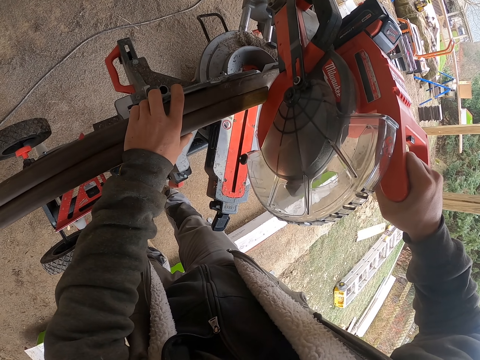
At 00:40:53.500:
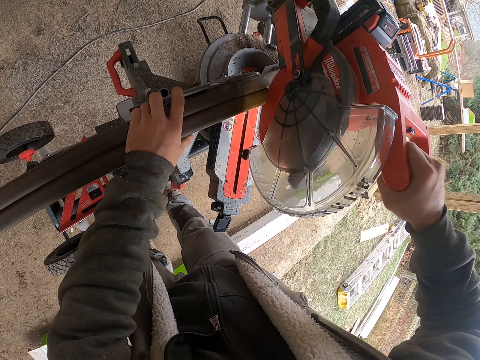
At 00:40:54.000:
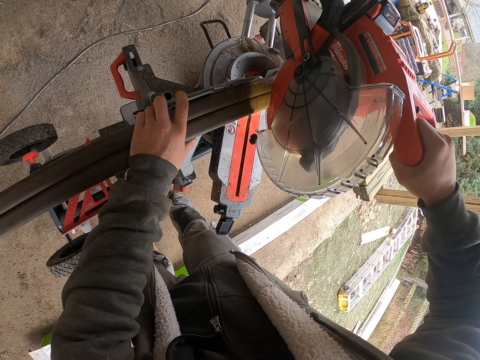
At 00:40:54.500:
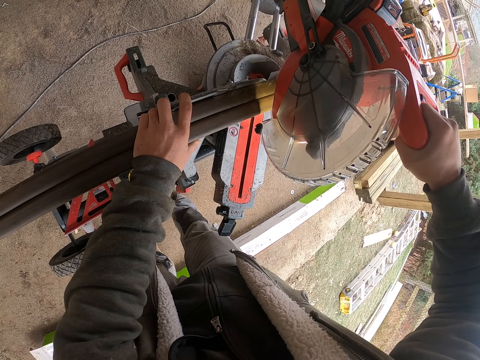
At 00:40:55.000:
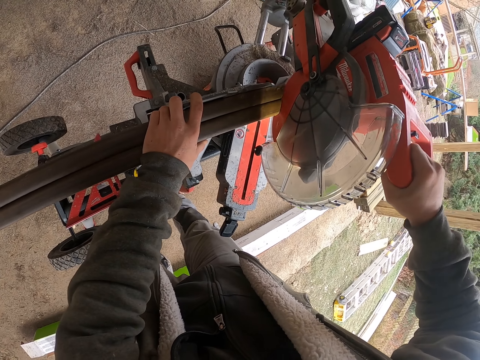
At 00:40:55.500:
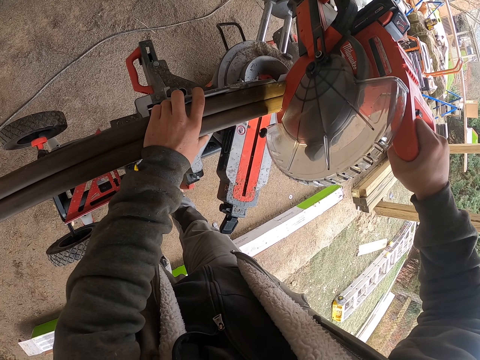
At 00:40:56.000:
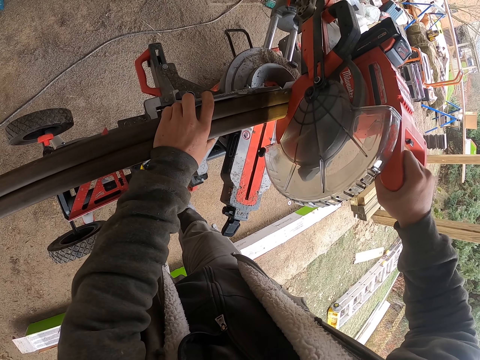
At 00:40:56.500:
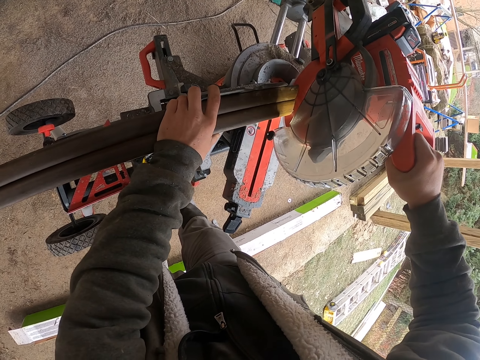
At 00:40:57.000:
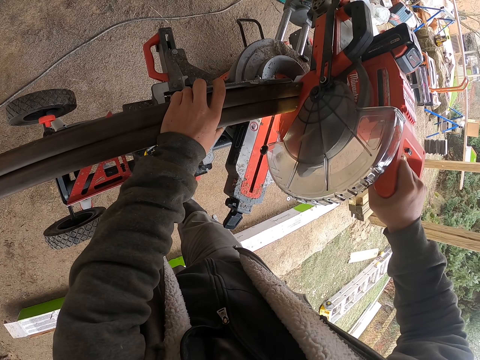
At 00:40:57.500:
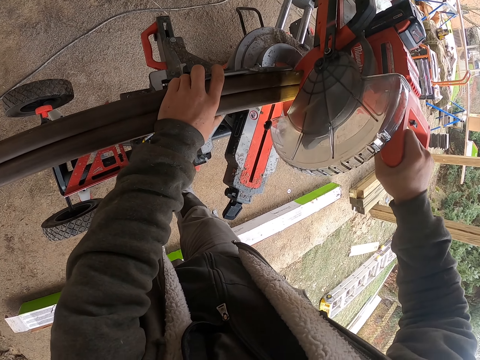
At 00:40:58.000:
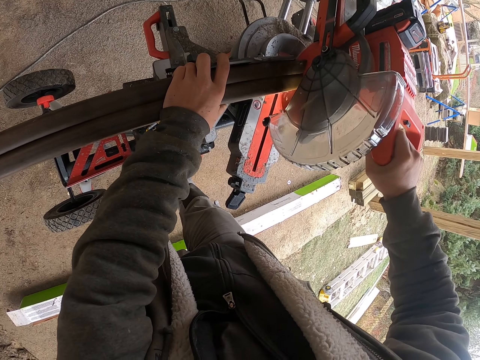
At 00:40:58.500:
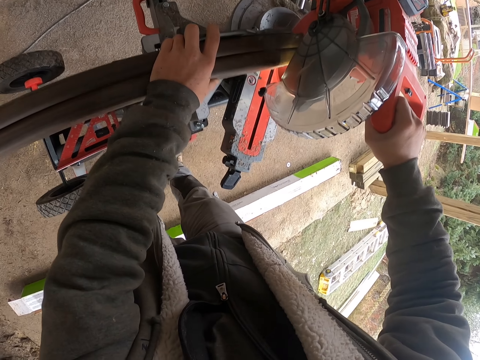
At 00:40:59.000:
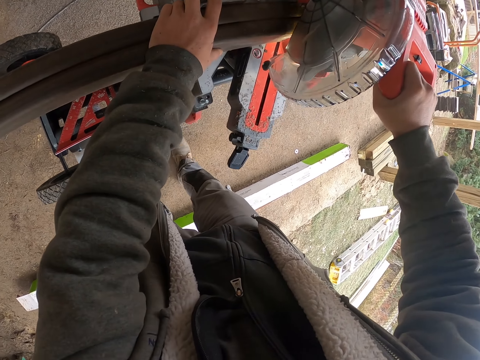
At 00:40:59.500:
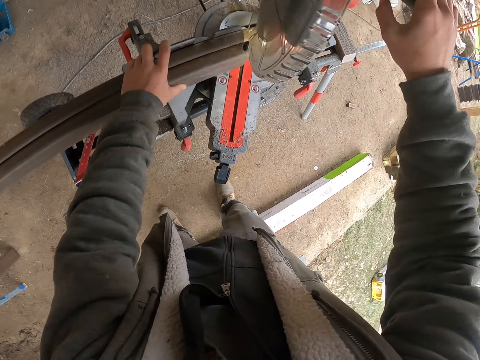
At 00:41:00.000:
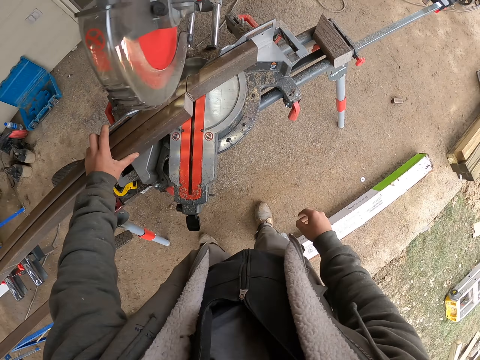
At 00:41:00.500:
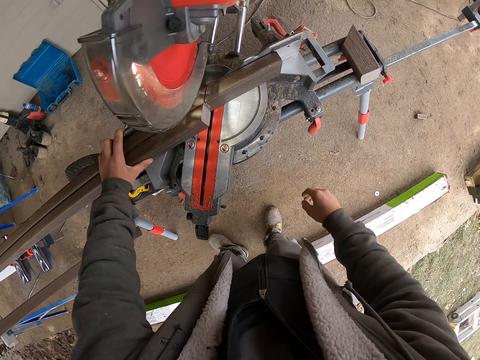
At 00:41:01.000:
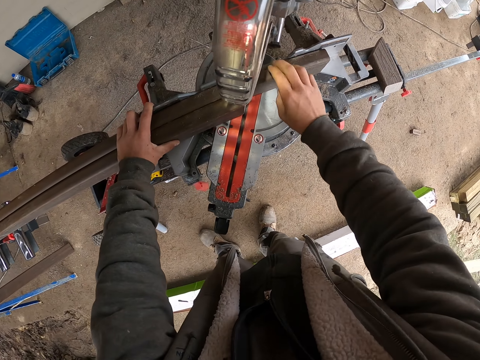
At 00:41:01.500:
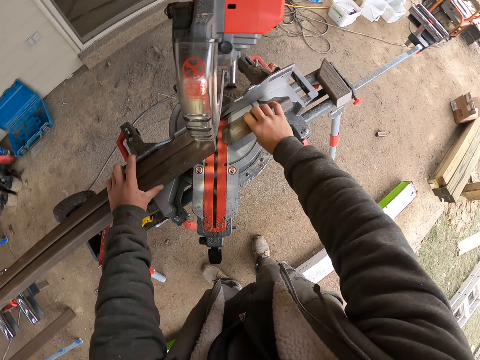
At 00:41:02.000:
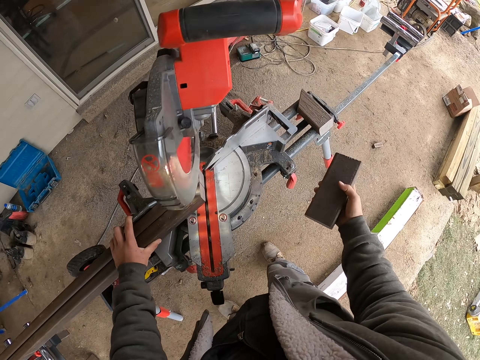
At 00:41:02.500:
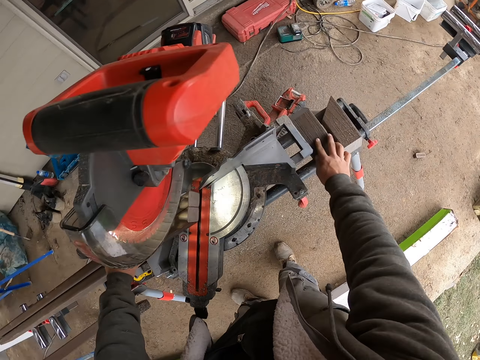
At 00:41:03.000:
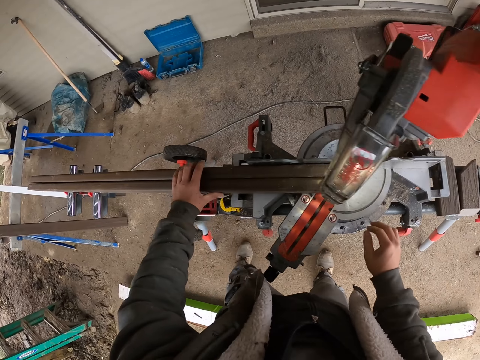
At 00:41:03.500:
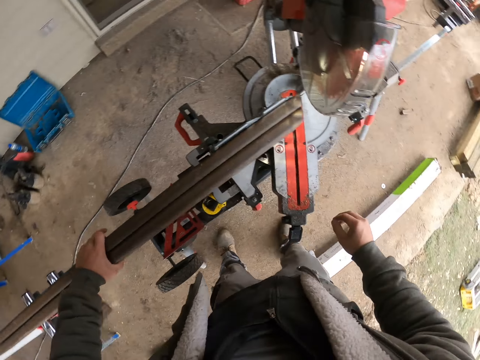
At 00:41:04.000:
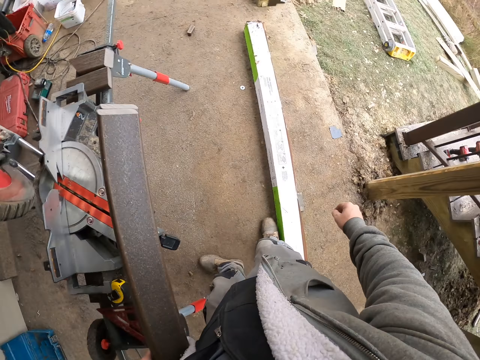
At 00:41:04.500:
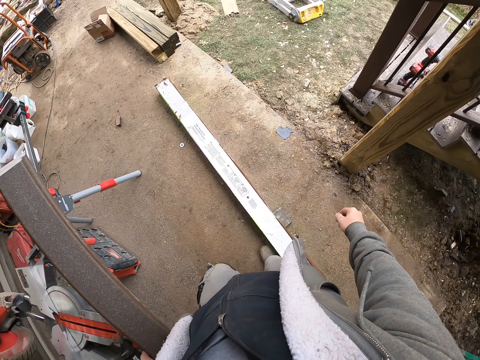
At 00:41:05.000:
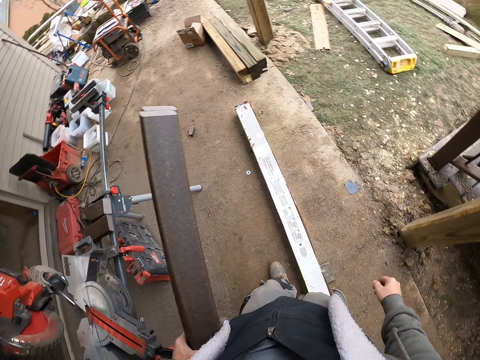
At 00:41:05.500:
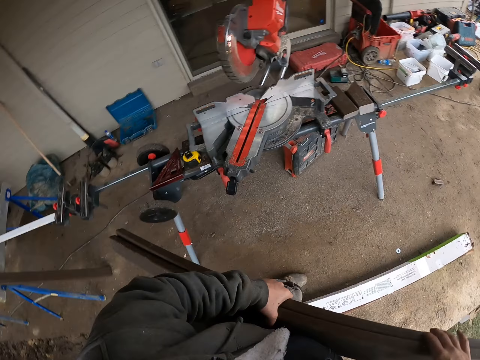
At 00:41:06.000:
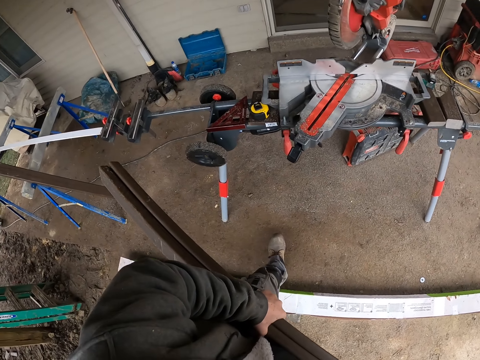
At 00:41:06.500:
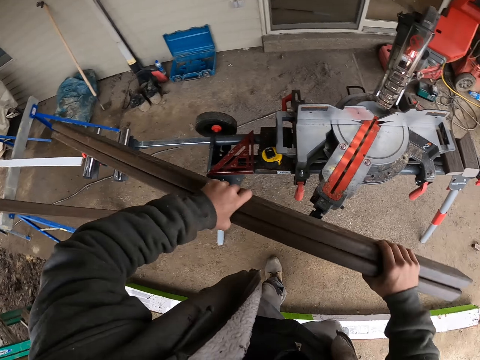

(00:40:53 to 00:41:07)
The camera wearer puts a piece of wood aside. They pick up the piece of wood. They place the piece of wood on the machine. They pick up the woods. They look around the workshop.

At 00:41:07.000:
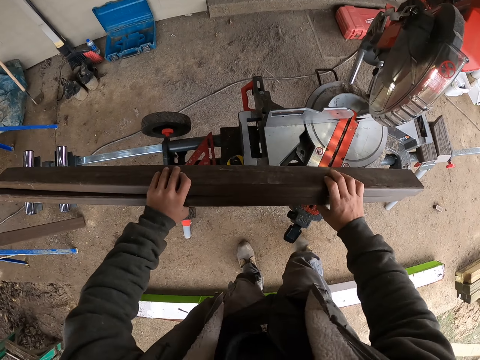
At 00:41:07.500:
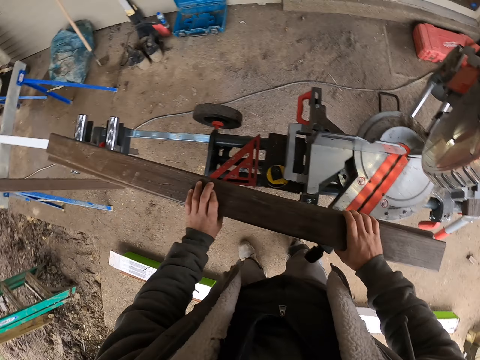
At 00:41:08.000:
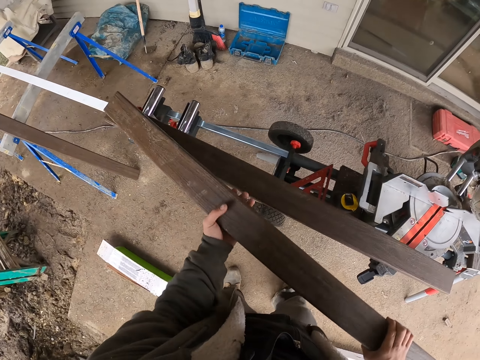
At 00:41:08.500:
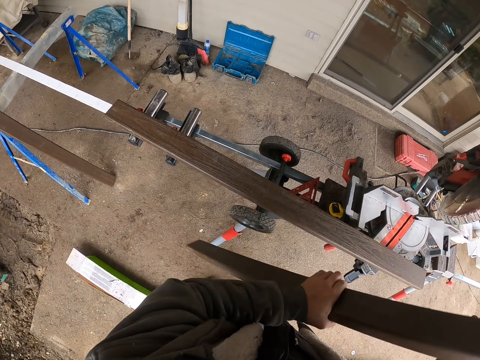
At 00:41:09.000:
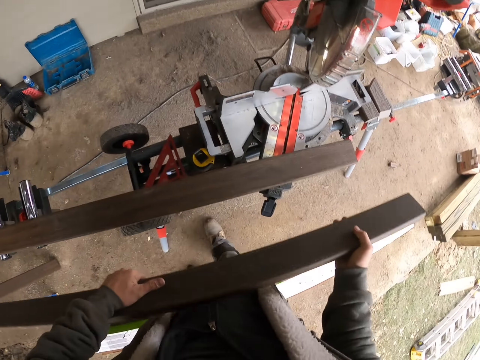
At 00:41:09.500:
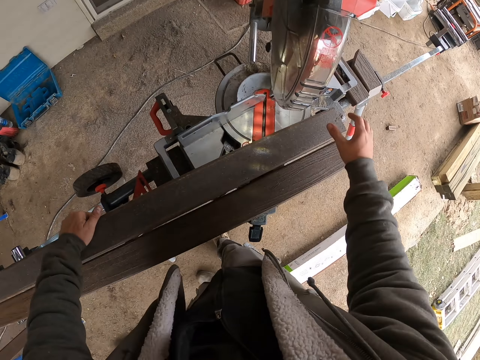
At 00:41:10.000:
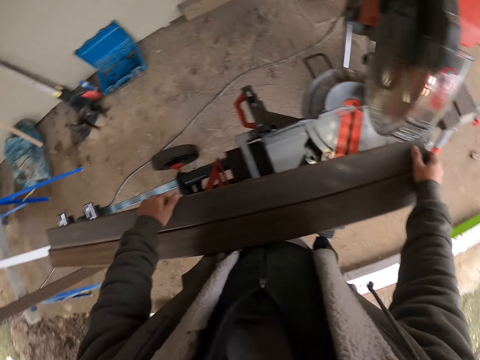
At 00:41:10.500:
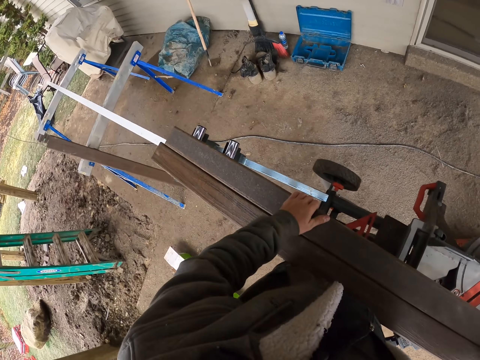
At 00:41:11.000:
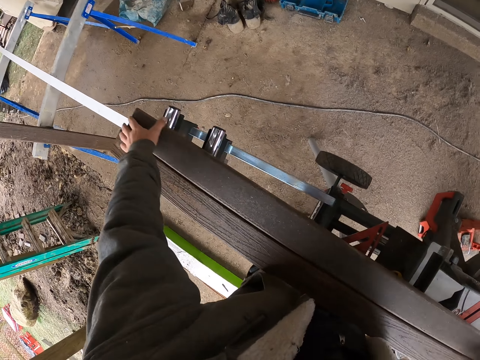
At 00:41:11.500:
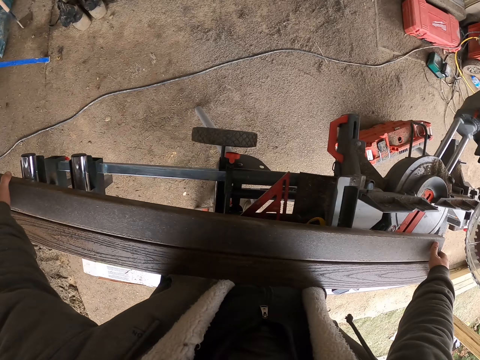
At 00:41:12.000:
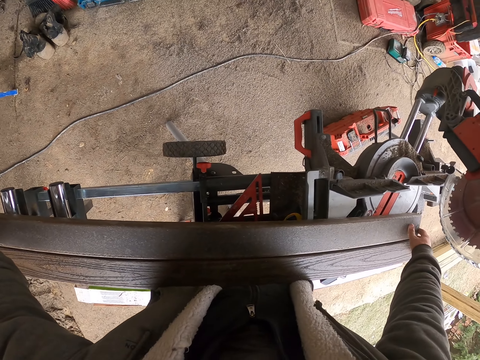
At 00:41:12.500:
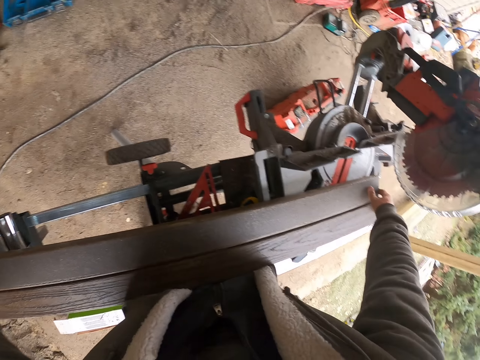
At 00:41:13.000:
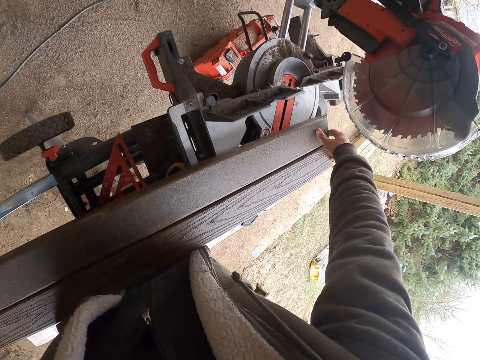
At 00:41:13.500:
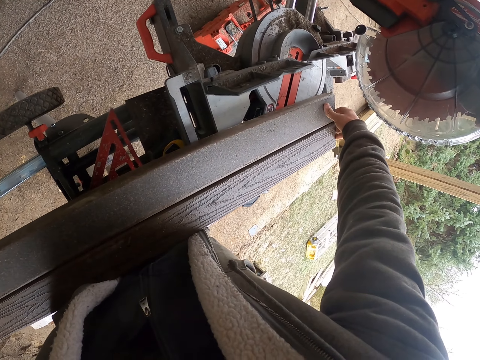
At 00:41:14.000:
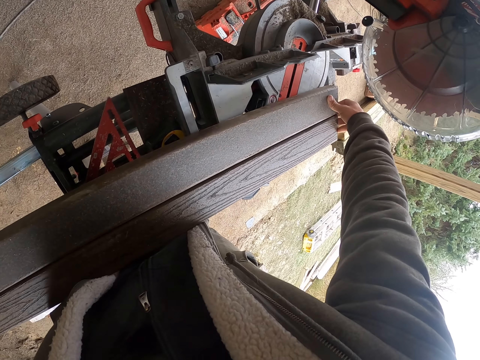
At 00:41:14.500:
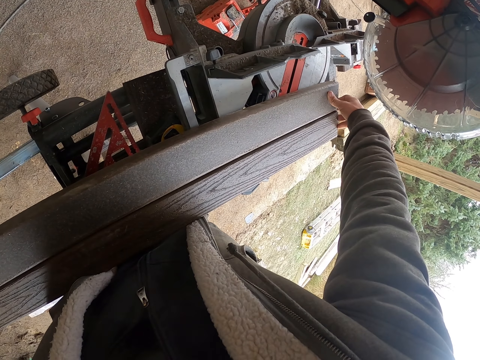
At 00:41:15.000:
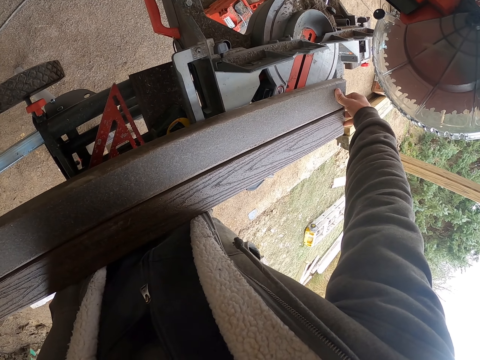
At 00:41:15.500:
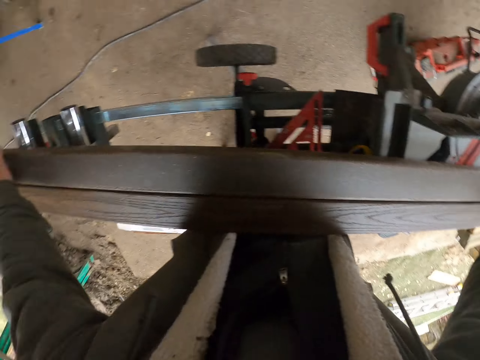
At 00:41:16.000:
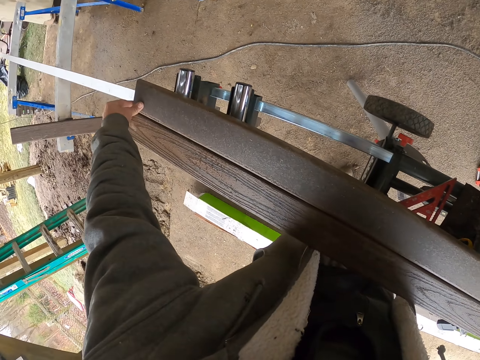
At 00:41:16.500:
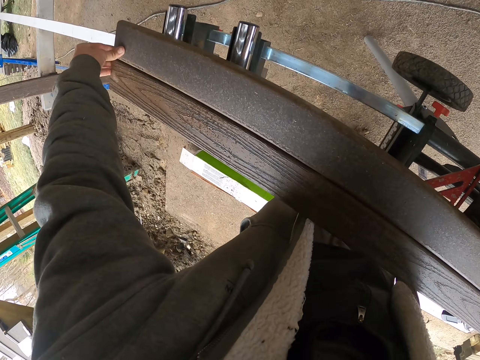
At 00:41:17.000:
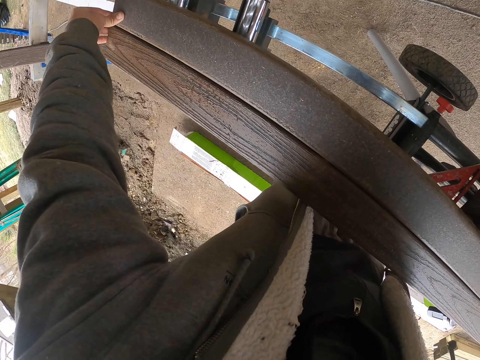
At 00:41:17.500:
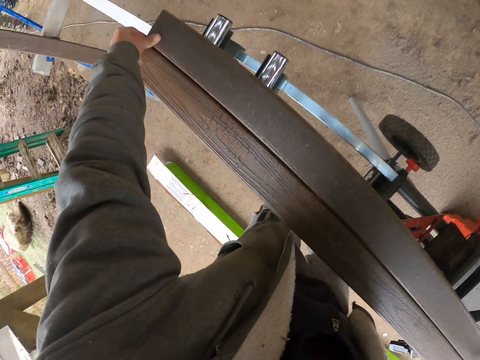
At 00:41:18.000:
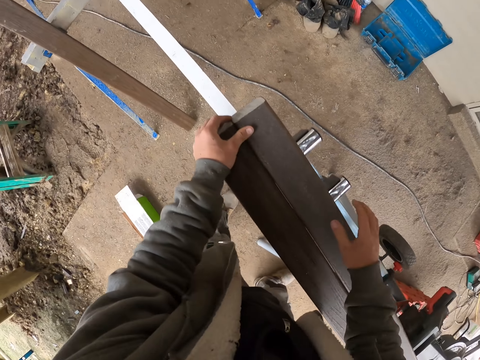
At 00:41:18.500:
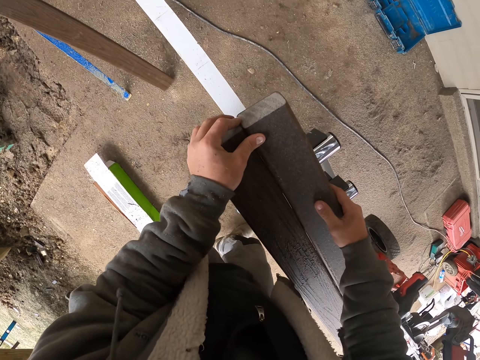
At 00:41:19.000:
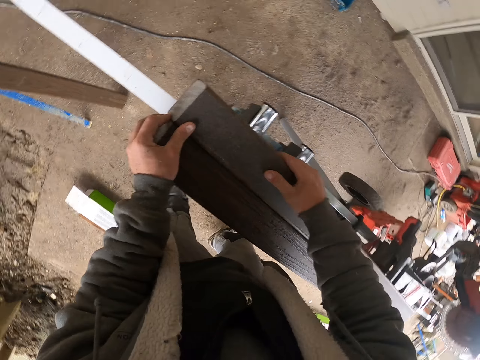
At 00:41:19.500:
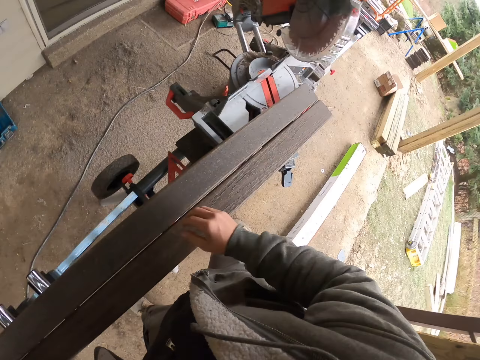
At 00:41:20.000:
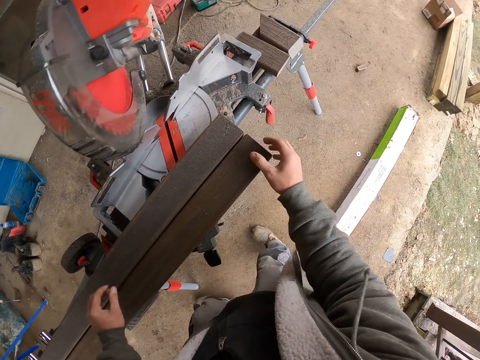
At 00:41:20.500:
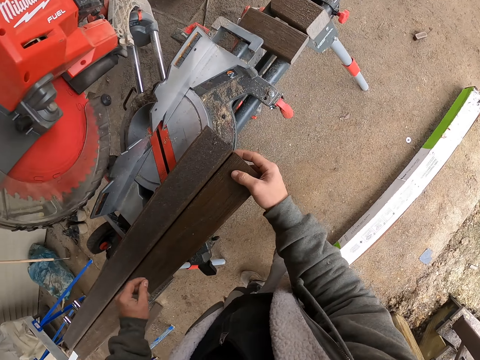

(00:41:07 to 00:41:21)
The camera wearer places the woods on the cutting machine. They adjust the wood. They pick up the wood. They turn the wood. They align the wood on the table. They place the wood on the cutting machine.
